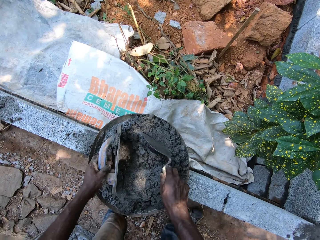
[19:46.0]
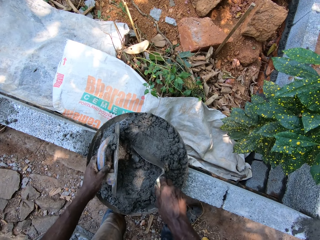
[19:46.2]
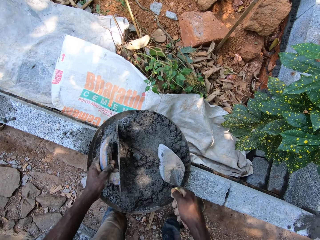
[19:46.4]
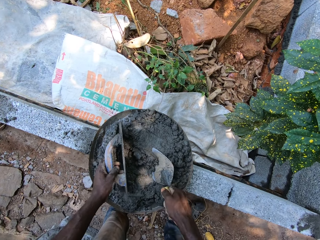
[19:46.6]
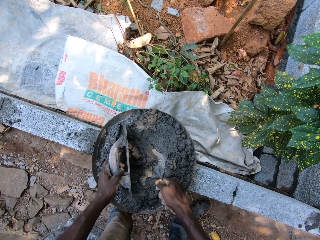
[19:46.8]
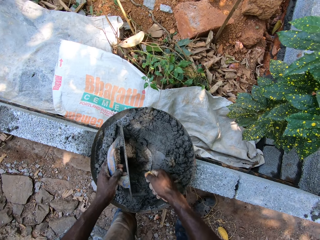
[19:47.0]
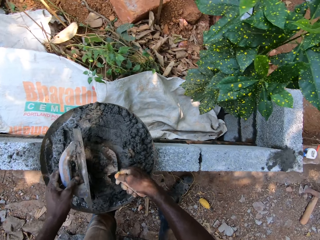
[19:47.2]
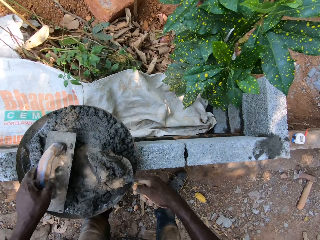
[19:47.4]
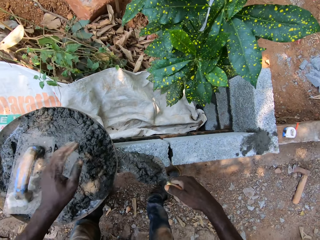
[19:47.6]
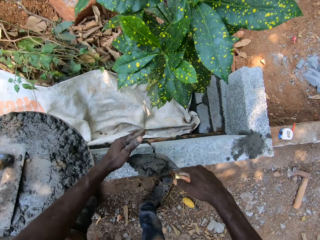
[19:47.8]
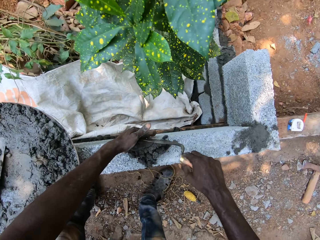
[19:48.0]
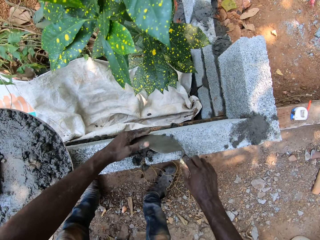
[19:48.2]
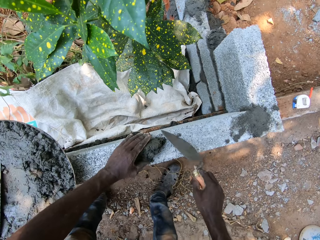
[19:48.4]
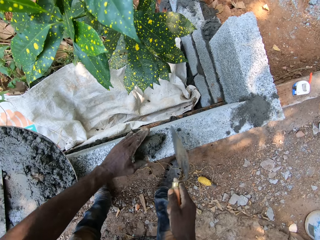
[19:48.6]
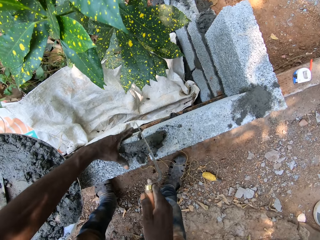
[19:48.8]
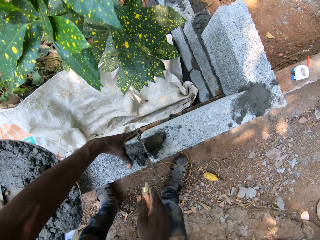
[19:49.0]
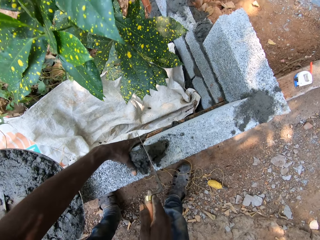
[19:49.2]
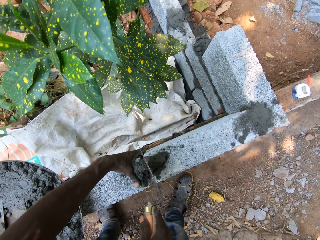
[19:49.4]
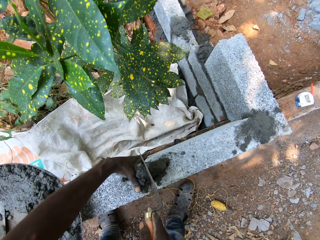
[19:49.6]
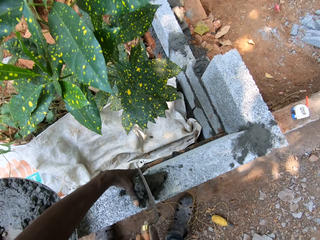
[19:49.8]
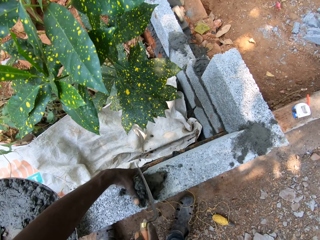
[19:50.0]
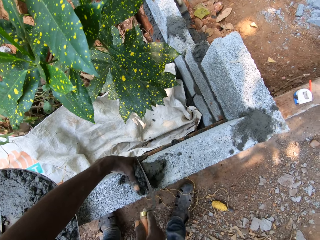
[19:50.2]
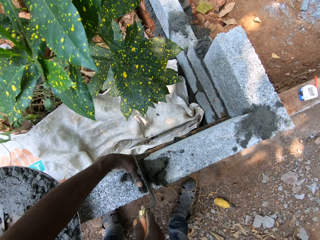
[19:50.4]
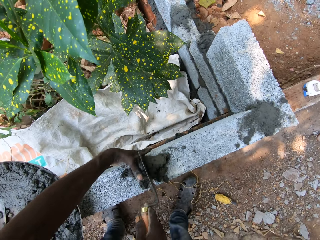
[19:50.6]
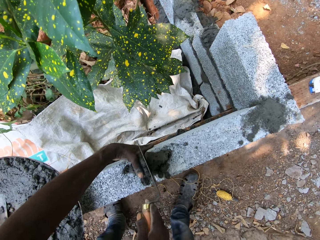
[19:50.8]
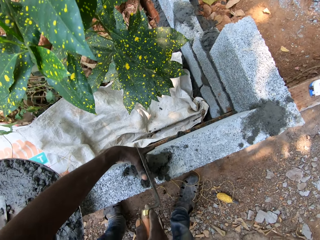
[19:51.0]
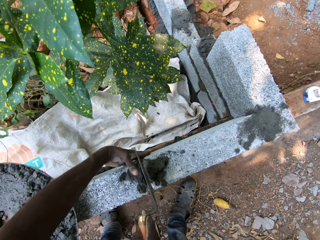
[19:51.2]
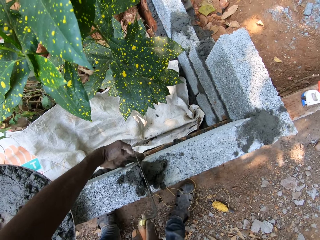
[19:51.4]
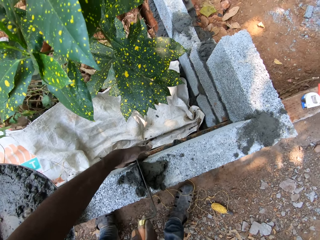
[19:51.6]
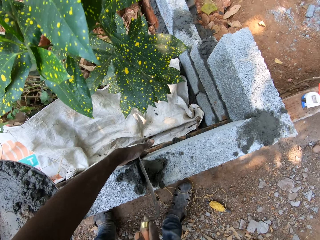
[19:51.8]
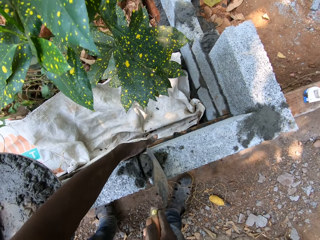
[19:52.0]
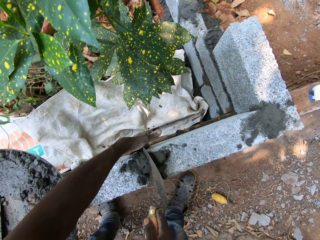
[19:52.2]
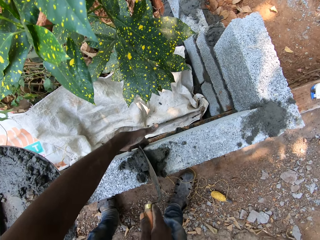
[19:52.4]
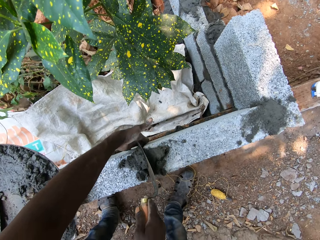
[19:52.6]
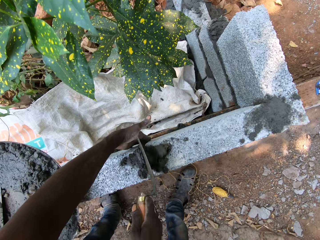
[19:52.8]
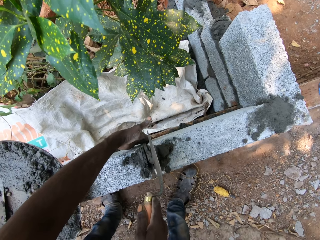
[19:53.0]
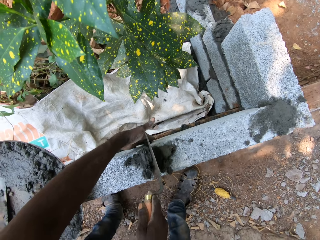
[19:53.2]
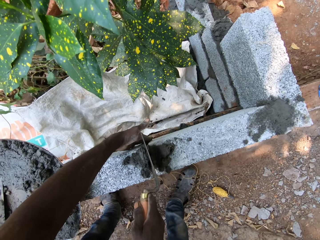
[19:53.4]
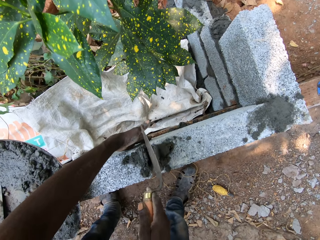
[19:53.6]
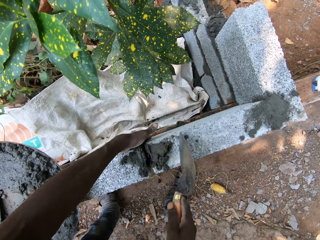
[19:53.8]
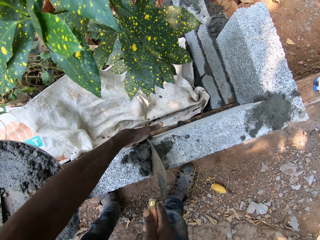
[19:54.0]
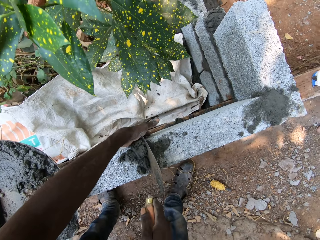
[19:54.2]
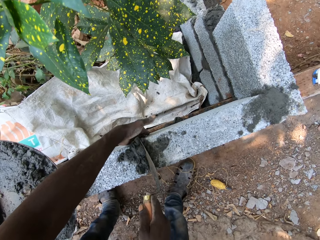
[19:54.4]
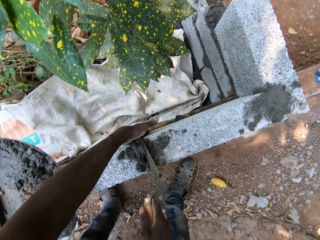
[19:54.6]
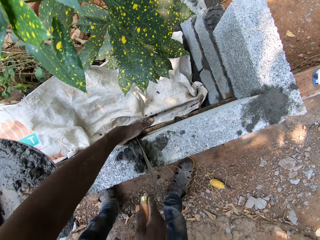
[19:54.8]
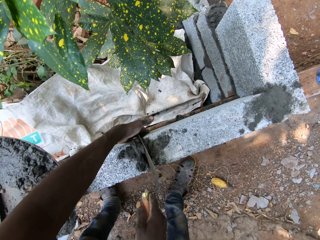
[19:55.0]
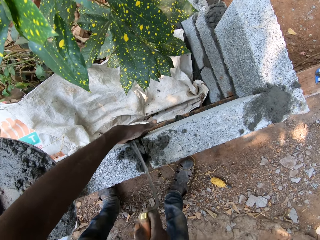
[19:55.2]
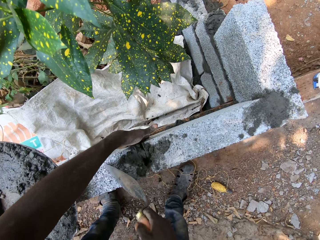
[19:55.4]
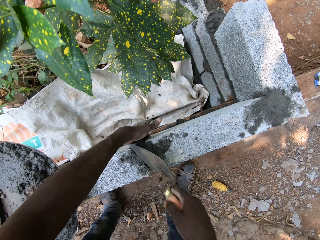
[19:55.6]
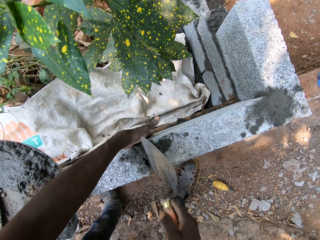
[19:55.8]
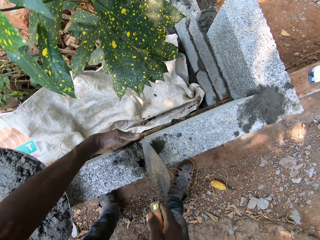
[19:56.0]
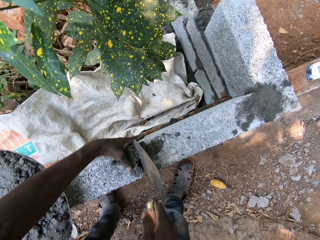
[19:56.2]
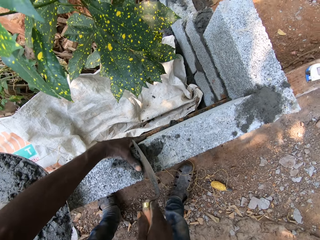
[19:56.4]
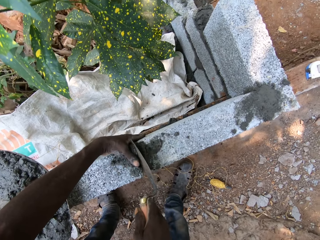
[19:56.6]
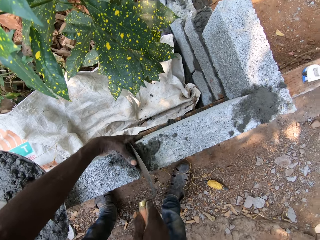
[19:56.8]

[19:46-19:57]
The camera wearer picks up the float from the bowl with his left hand. He scoops the cement mix from the bowl with the trowel in his right hand and the float in his left hand. He drops the float in the bowl with his left hand. He drops the trowel in the head pan. He pours the cement mix from the trowel on the concrete block with his right hand. He fills the gap on the wall with the cement mix on the block with his left hand and the trowel in his right hand.

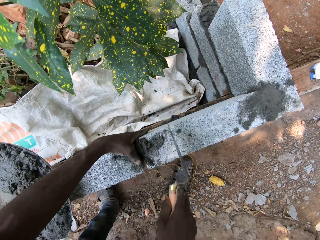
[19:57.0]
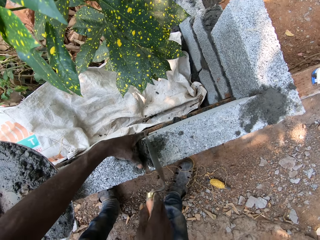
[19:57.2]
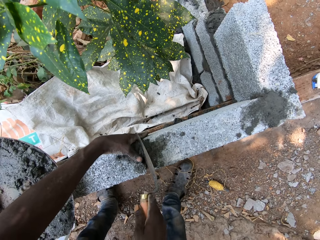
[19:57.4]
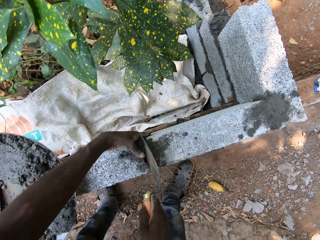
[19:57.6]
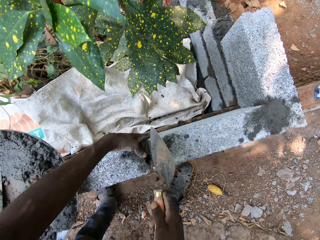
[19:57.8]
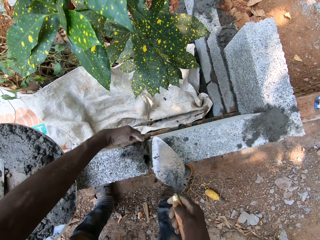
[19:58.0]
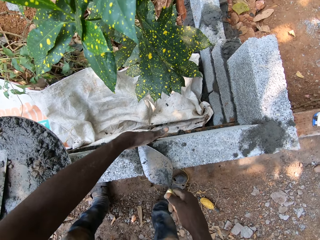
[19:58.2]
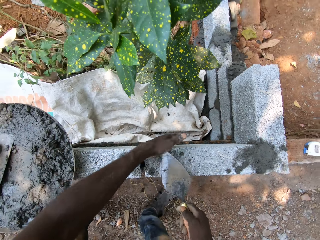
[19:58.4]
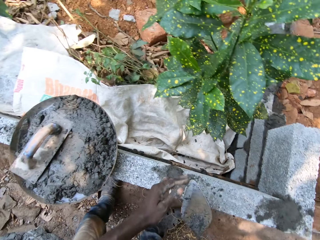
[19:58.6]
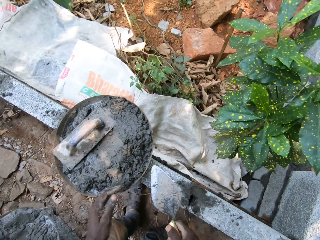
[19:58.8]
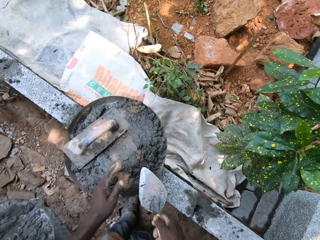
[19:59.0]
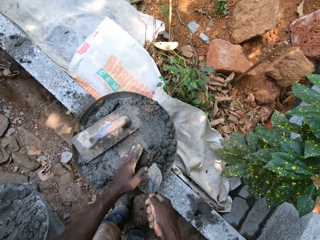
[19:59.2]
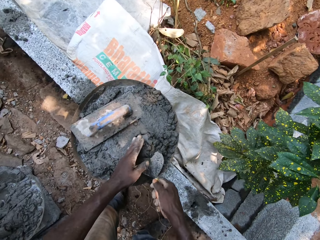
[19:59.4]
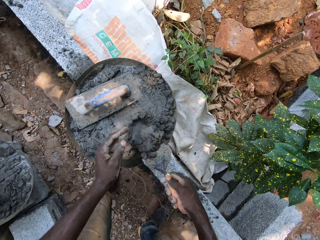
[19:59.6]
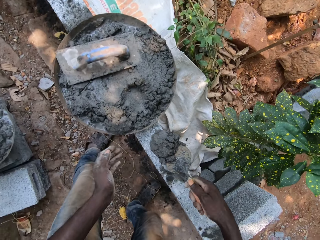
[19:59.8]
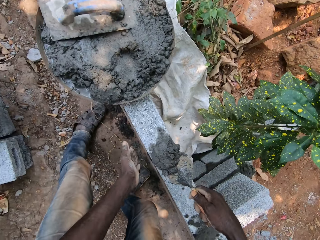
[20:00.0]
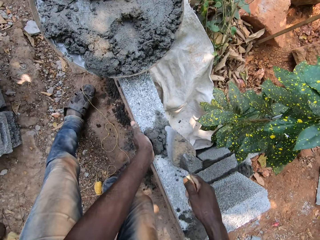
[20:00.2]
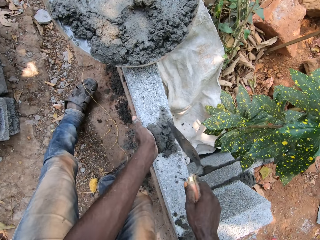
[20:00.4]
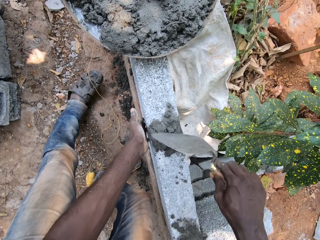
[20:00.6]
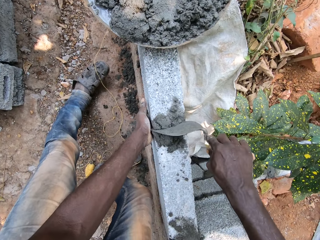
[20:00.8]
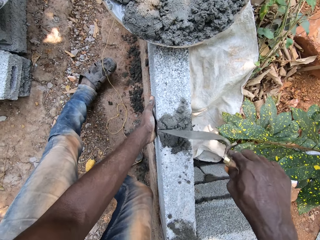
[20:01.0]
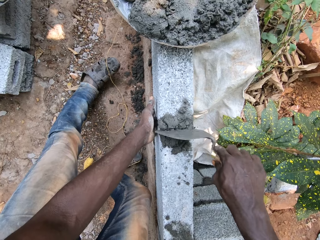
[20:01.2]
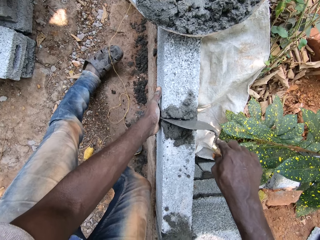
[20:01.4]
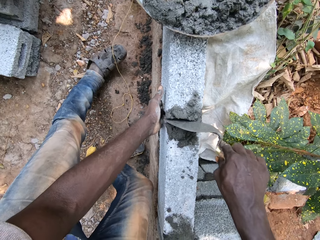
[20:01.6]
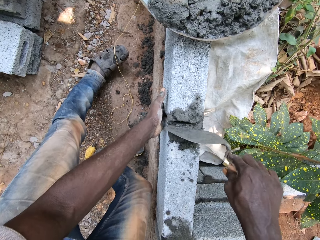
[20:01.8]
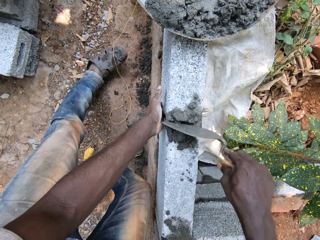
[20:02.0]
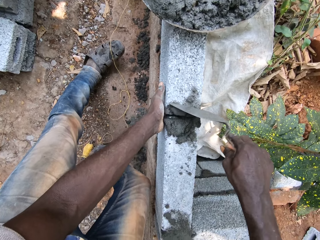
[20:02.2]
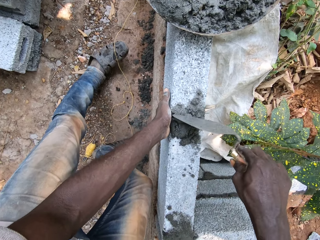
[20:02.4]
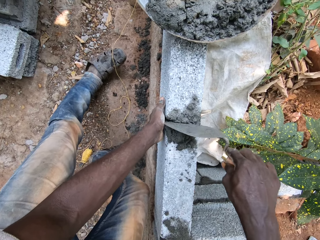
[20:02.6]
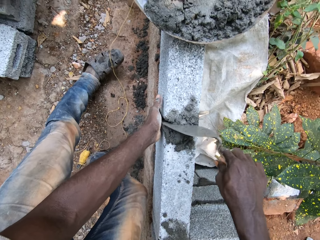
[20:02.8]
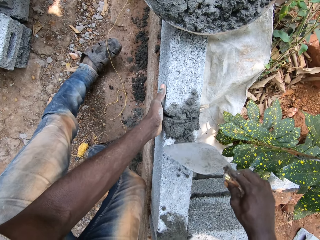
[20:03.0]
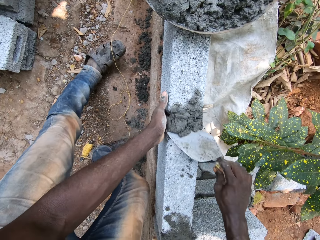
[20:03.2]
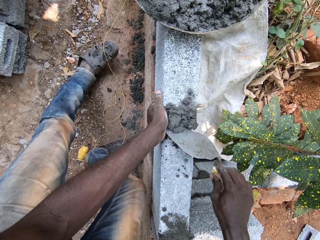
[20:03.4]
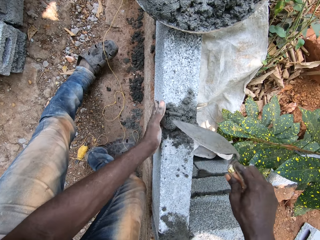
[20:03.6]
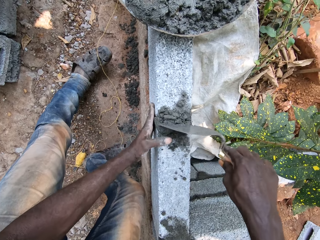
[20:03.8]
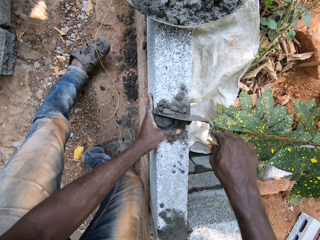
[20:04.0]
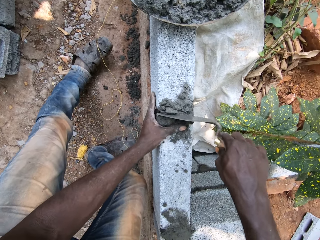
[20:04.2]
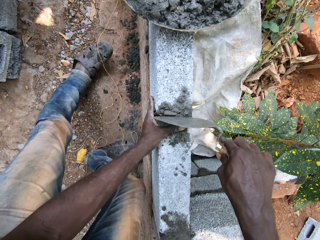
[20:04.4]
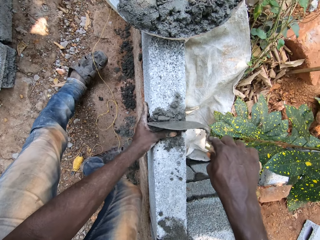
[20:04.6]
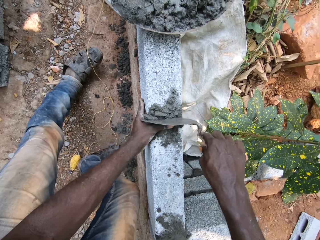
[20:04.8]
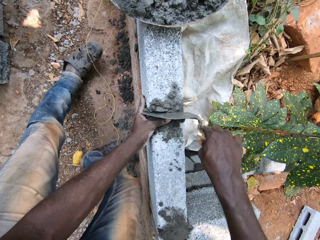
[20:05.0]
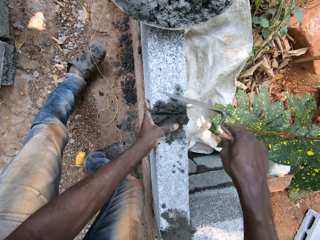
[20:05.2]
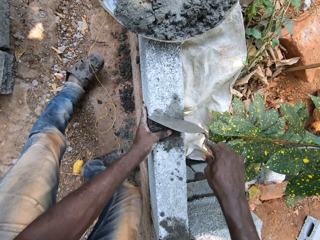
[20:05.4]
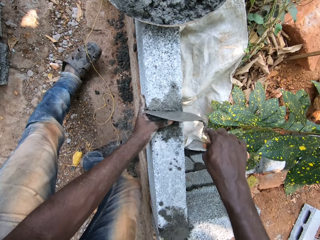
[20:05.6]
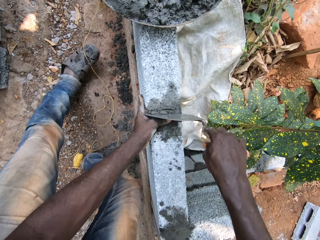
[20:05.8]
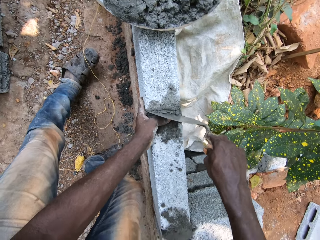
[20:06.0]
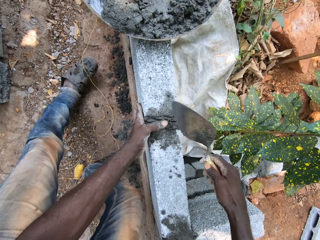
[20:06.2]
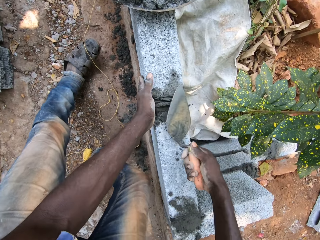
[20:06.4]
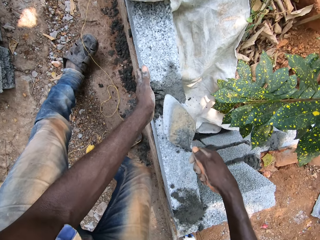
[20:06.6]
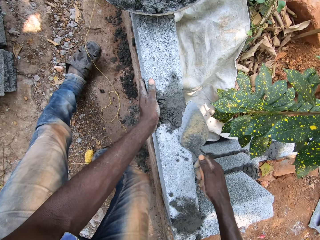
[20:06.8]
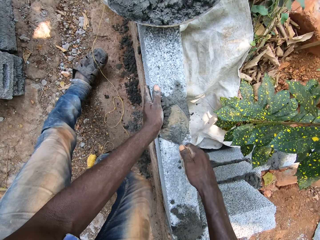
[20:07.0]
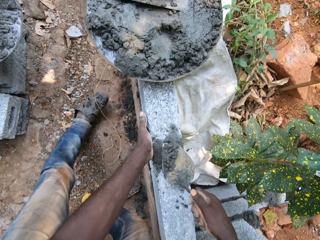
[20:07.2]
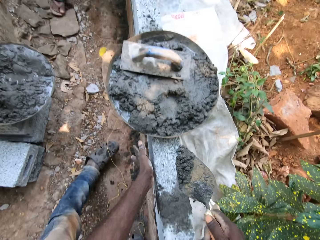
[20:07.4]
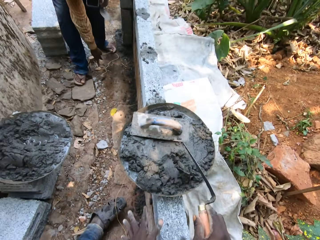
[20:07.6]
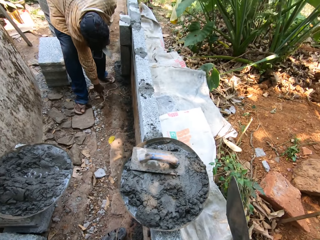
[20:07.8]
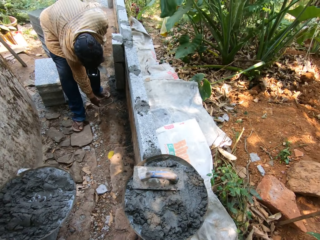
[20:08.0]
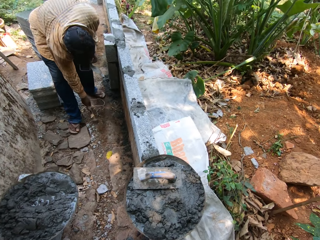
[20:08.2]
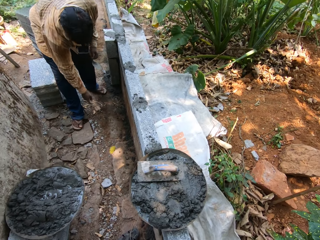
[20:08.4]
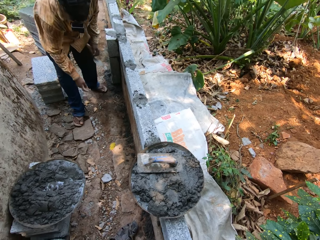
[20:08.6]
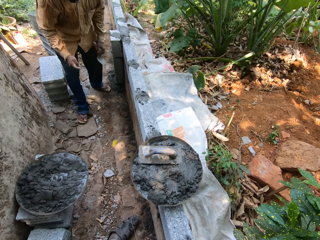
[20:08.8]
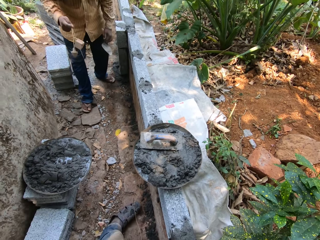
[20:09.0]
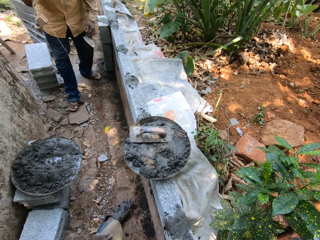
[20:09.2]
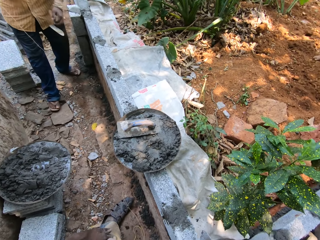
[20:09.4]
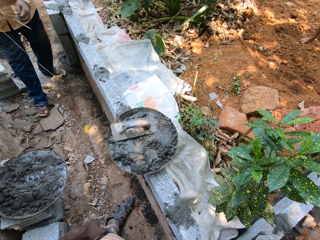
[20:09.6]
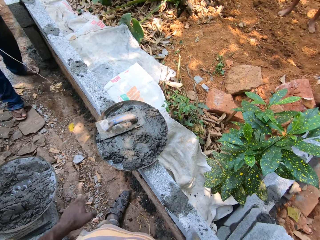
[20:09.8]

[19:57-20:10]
The camera wearer scoops the cement mix from the bowl with the trowel in his right hand and his left hand. He pours the cement mix from the trowel on the concrete block with his right hand. He fills the gap on the wall with the cement mix on the block with his left hand and the trowel in his right hand. He scoops the cement mix from the wall with the trowel in his right hand and his left hand. He pours the cement mix from the trowel on the bowl with his right hand. A man picks up a plumb bob from the ground with his right hand. The camera wearer looks around.
